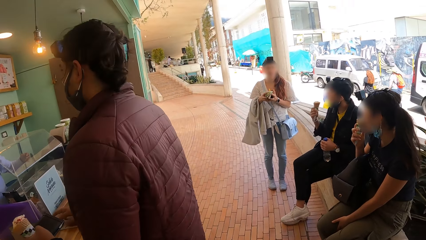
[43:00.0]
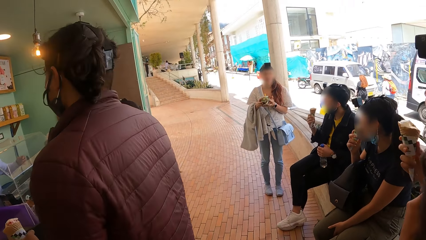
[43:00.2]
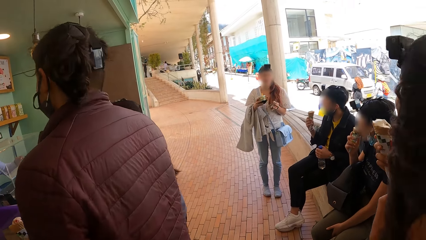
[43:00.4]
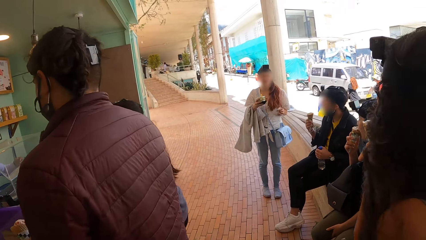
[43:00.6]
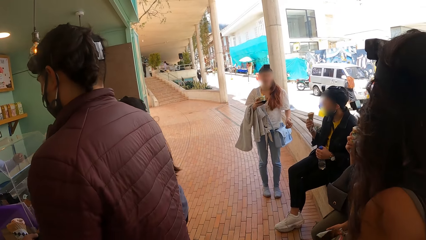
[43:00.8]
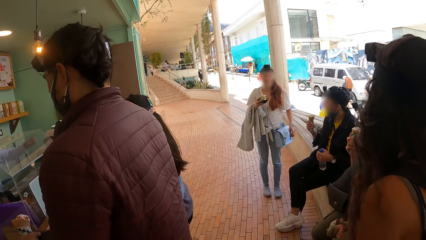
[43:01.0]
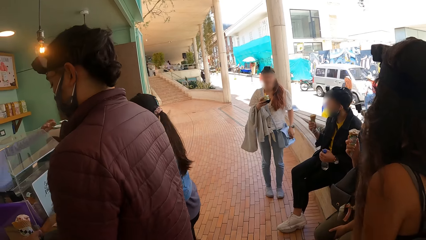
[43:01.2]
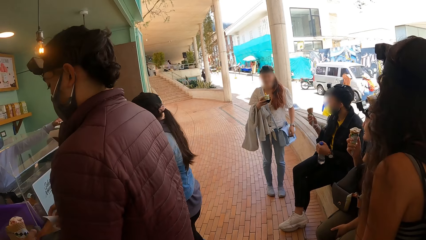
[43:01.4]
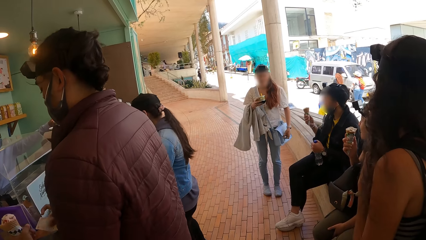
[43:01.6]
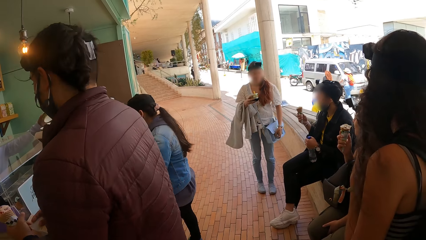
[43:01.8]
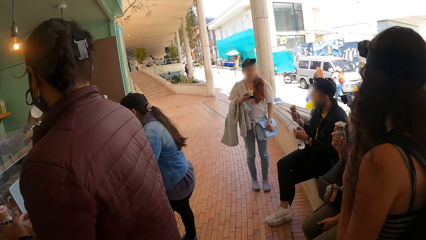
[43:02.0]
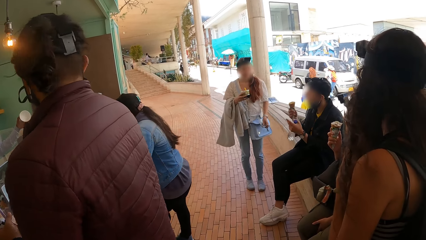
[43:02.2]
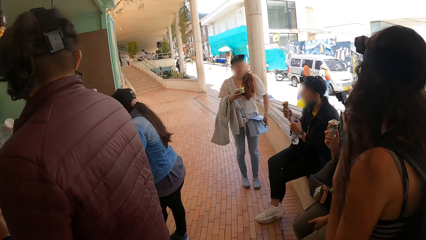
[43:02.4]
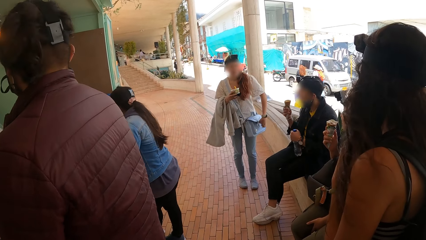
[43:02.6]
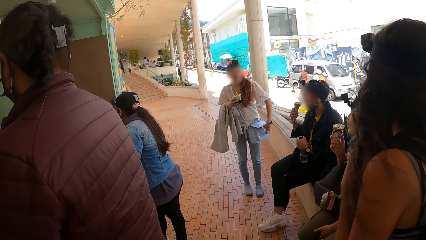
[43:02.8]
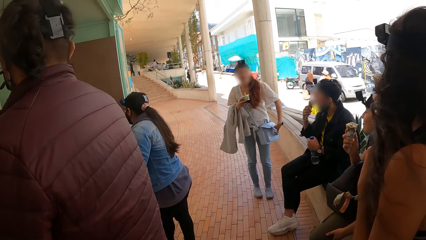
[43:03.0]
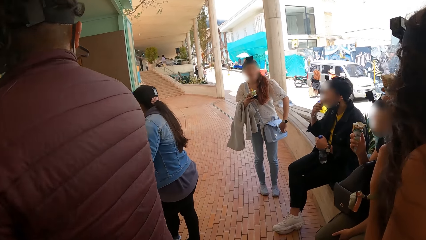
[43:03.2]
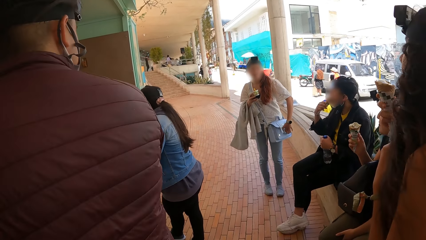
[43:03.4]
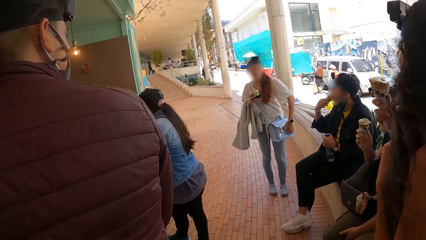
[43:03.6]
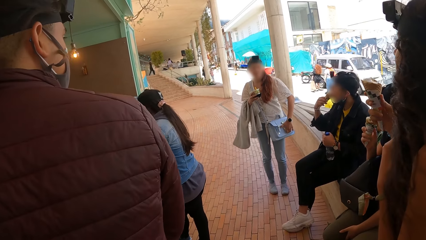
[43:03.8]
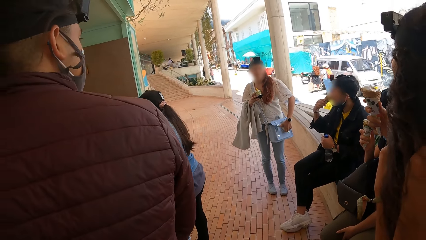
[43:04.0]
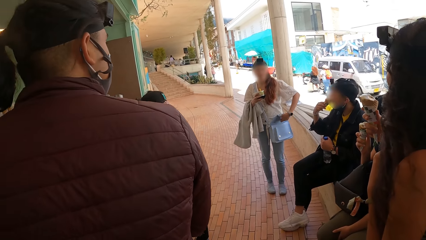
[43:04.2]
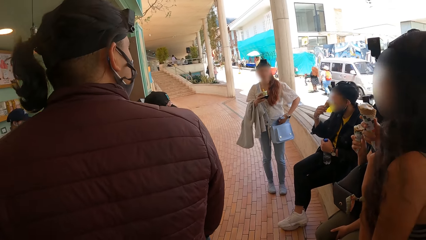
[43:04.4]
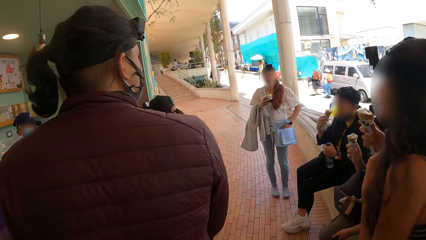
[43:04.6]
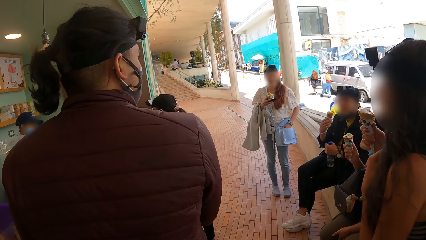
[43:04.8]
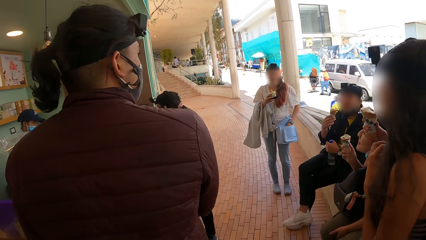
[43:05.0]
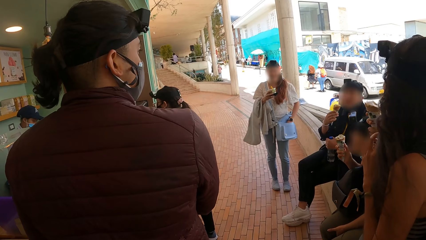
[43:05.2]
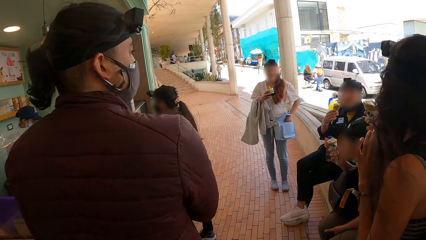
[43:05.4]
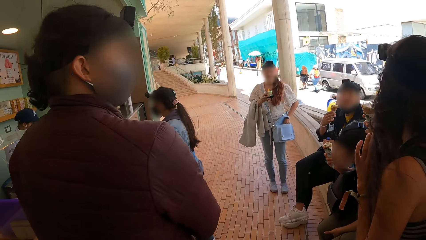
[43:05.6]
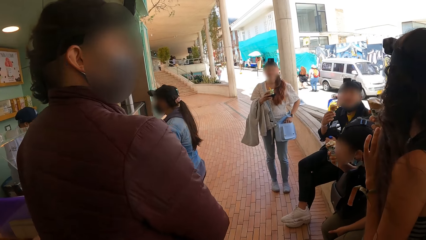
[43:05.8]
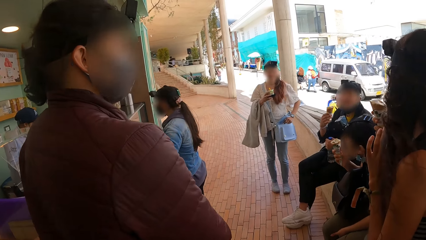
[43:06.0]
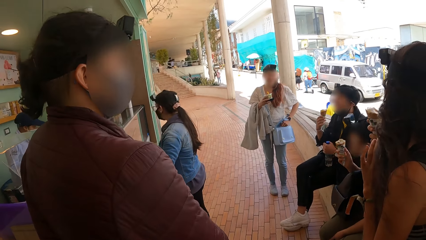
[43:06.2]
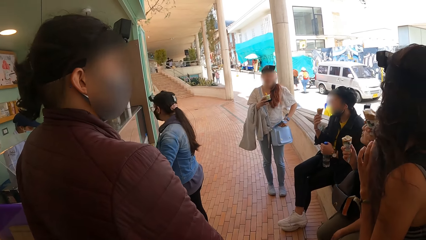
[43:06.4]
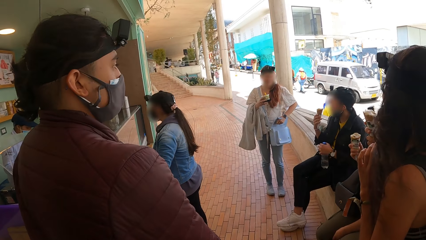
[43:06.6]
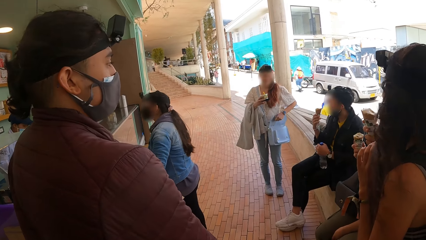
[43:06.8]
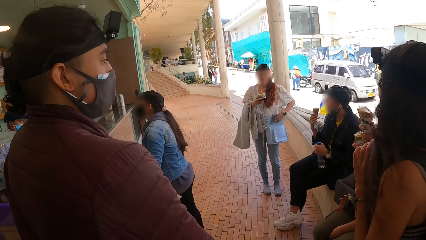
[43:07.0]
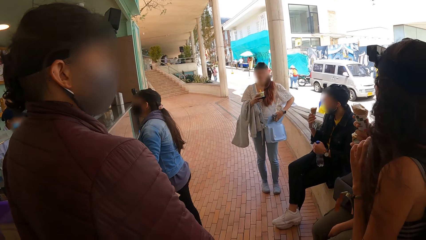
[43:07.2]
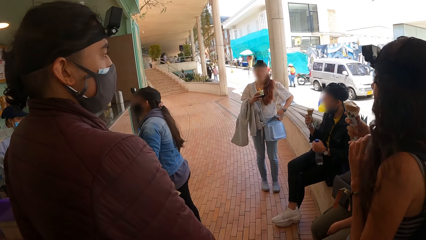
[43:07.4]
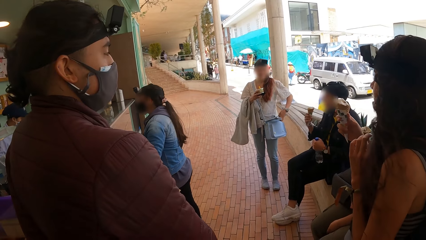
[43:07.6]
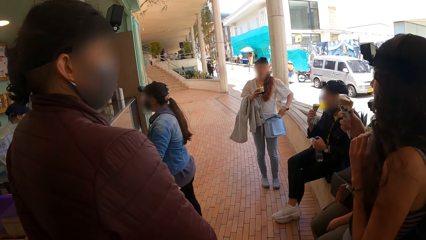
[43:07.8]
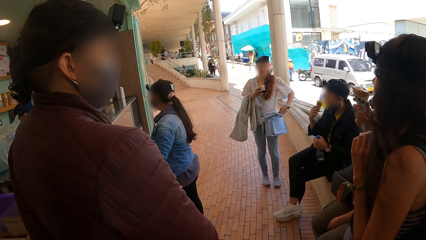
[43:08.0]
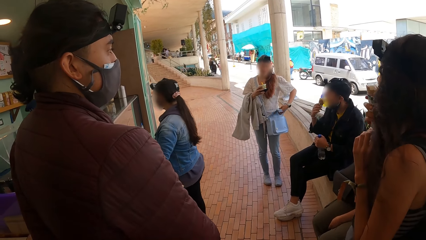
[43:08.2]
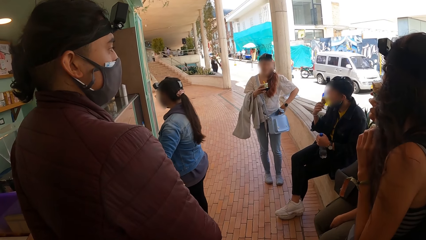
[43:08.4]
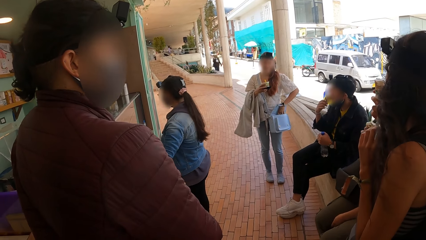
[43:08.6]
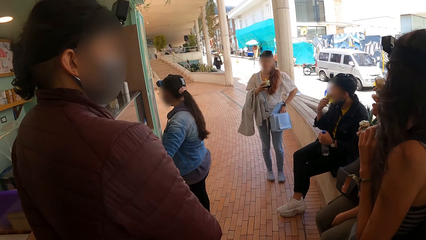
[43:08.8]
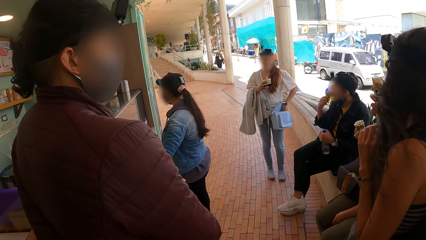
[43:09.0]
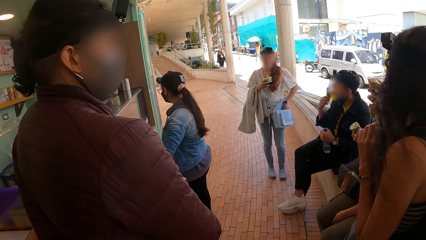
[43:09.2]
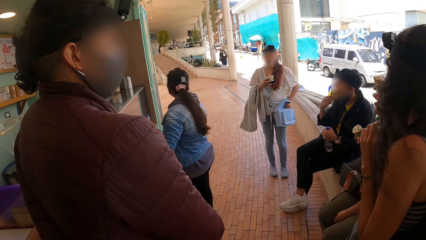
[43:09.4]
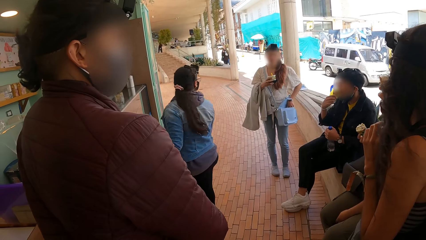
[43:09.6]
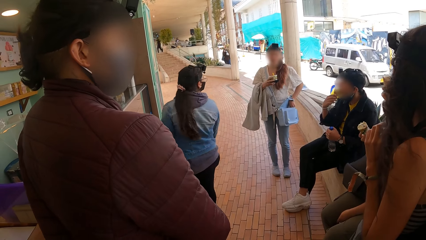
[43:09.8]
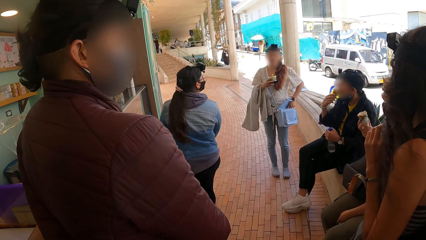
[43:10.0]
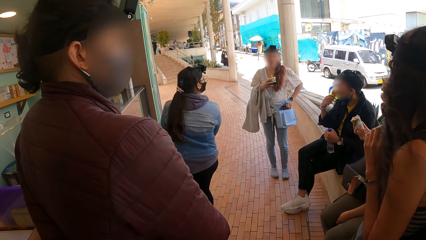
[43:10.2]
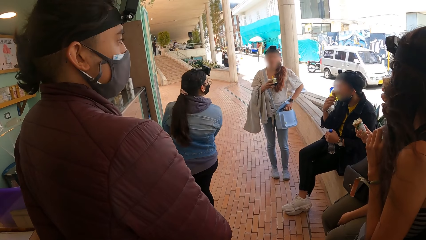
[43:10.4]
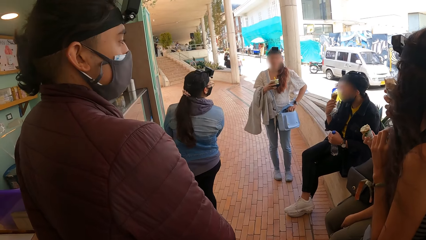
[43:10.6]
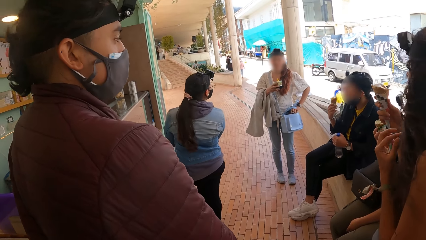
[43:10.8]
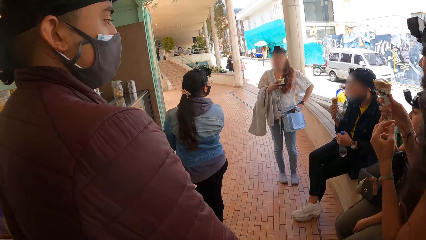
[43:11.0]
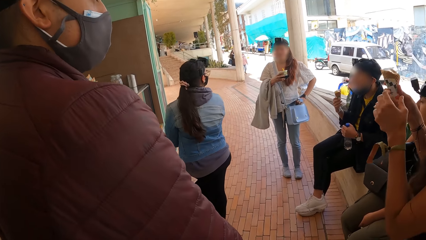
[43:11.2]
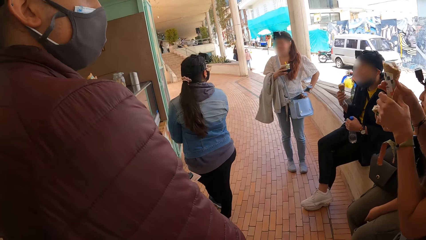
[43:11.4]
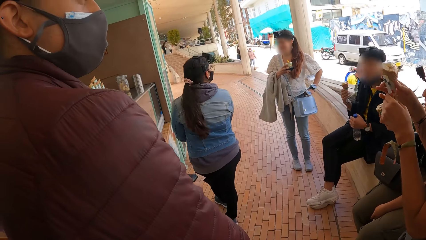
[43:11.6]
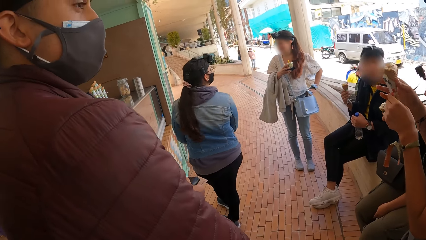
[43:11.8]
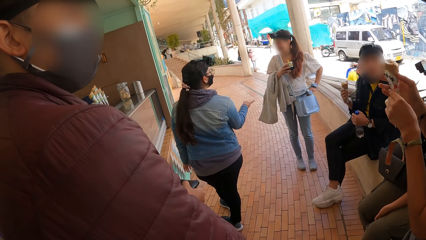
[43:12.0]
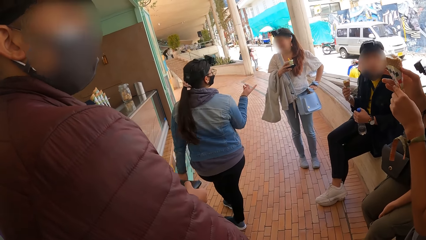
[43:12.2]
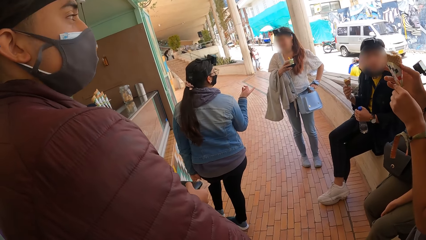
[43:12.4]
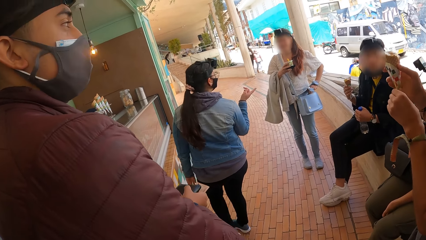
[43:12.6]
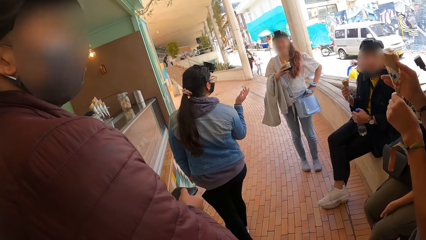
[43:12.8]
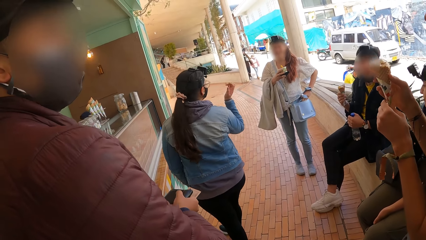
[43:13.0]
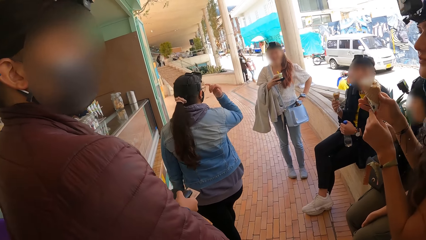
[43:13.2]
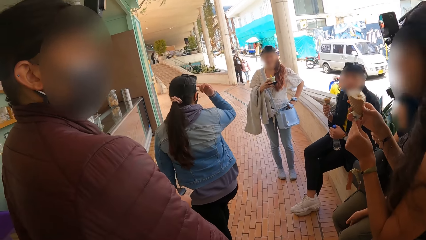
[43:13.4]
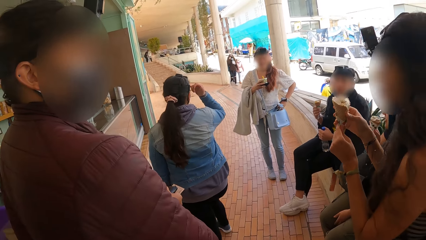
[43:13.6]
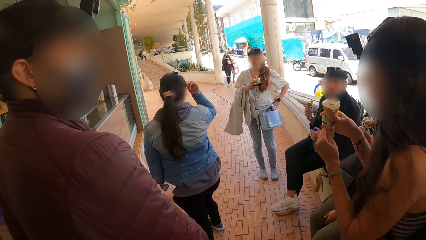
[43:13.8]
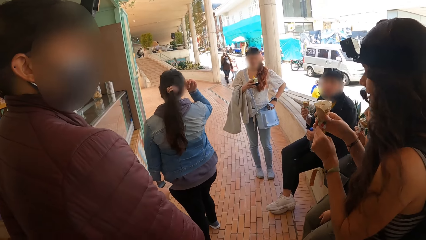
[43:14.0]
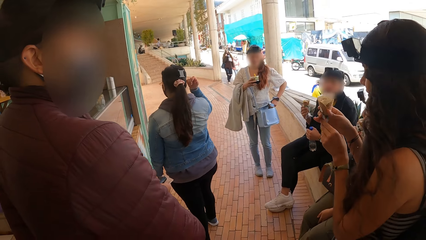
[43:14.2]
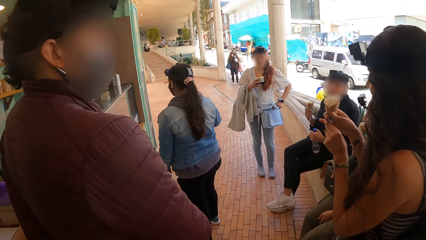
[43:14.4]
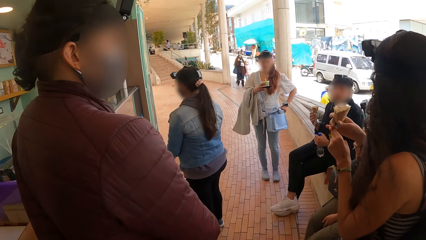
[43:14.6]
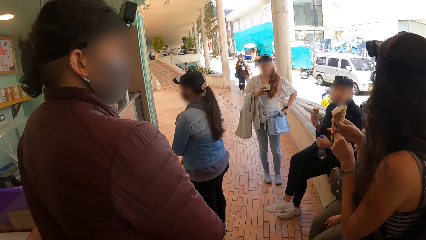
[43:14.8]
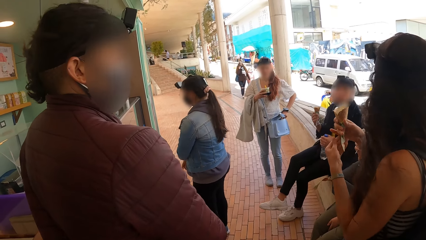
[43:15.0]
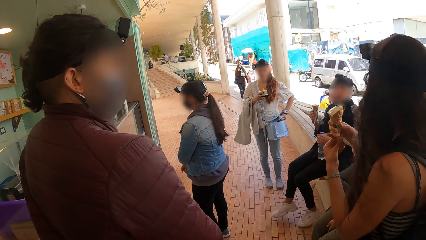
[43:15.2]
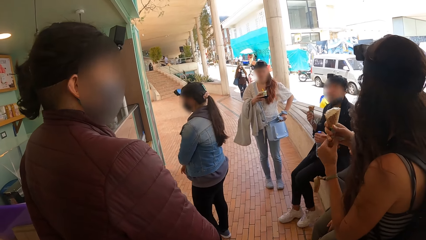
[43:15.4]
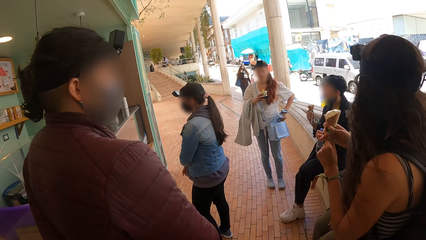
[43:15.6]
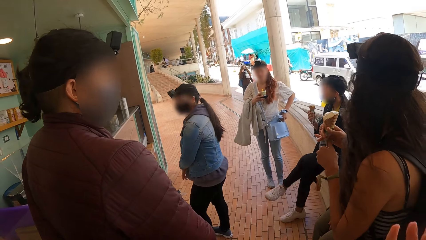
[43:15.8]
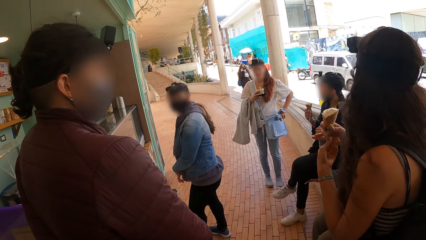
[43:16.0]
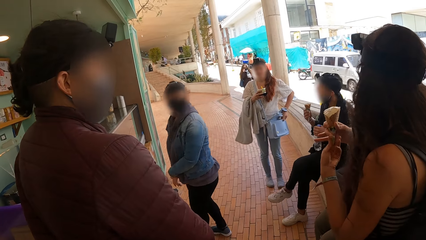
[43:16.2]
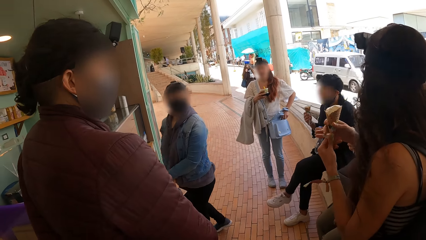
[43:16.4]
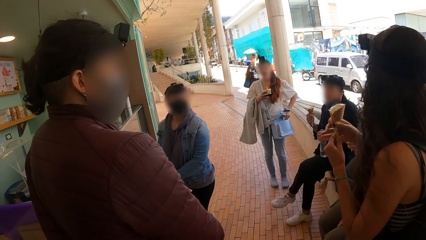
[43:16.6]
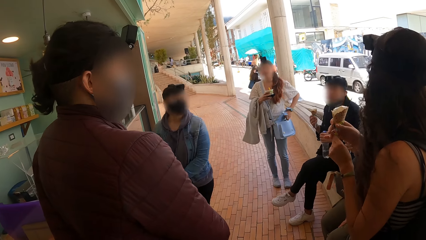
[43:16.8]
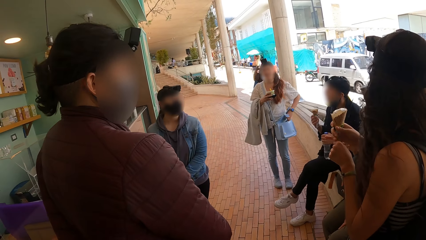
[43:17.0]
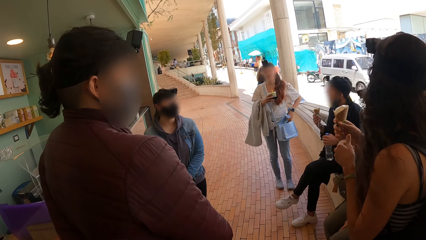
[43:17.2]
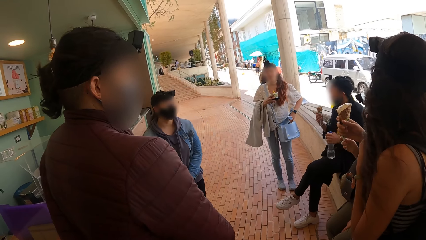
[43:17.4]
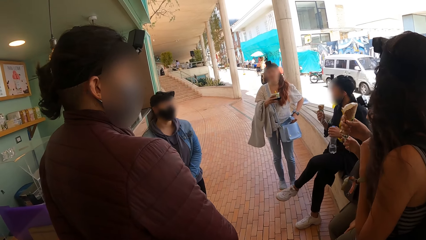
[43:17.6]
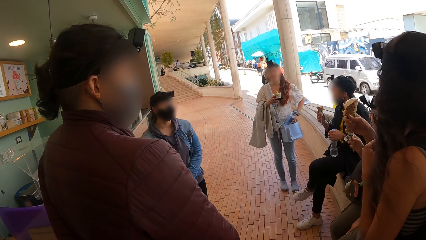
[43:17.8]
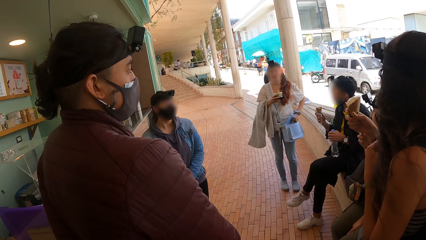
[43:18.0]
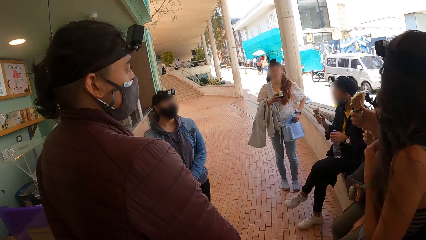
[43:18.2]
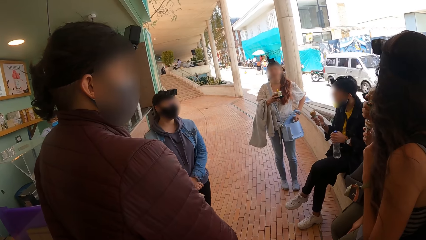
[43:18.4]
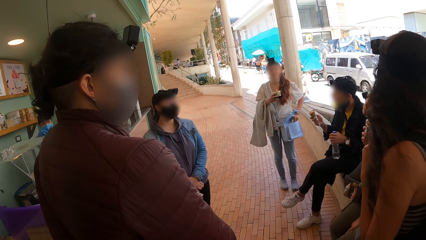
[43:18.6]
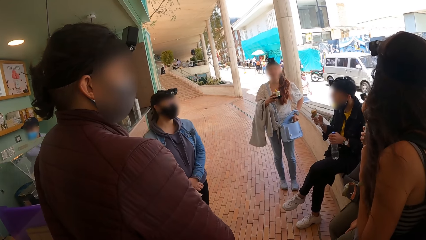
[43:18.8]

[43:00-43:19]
A person goes to the counter. Another person opens a handbag. The other person puts money in the handbag. The first person talks with the other person. Another person talks.
